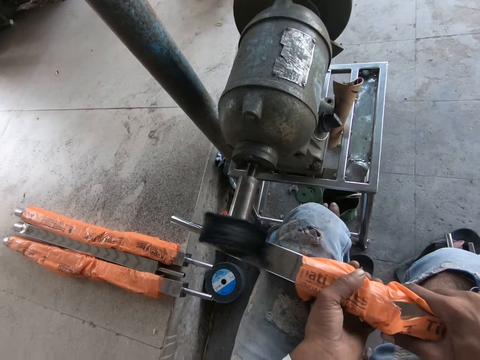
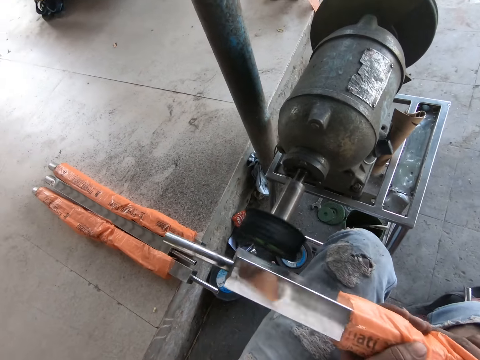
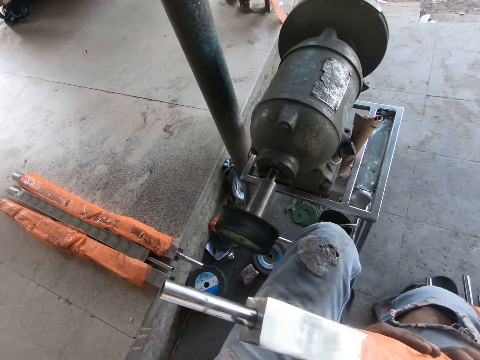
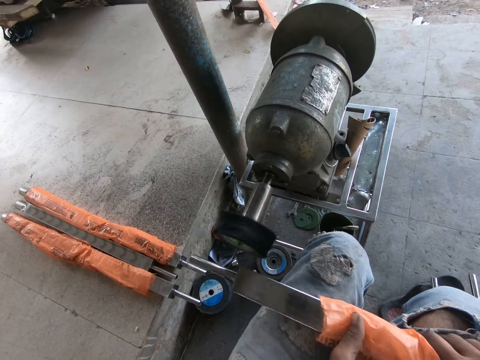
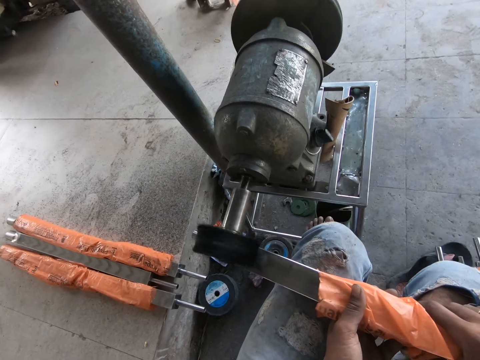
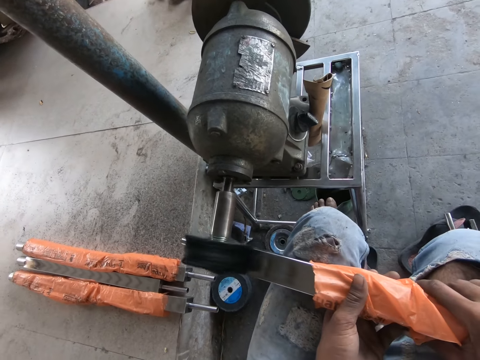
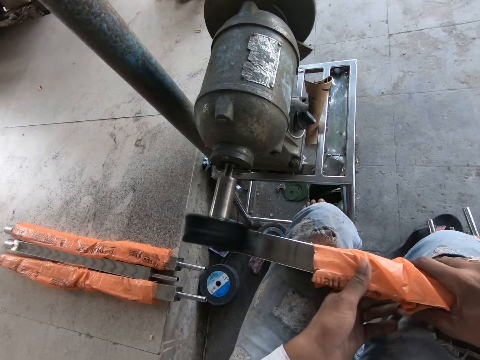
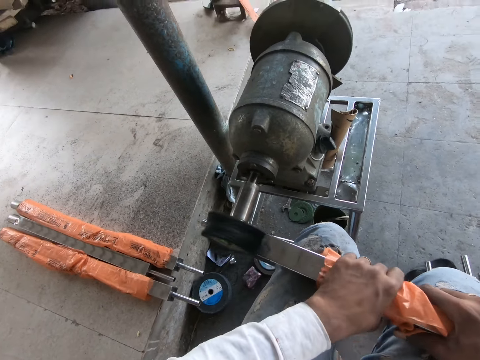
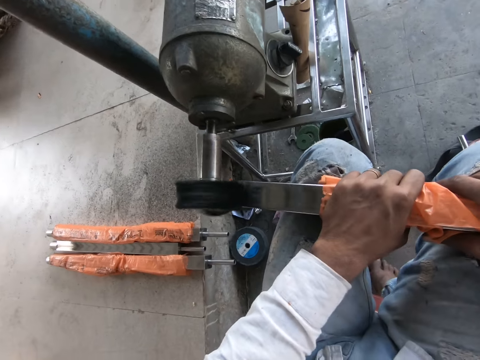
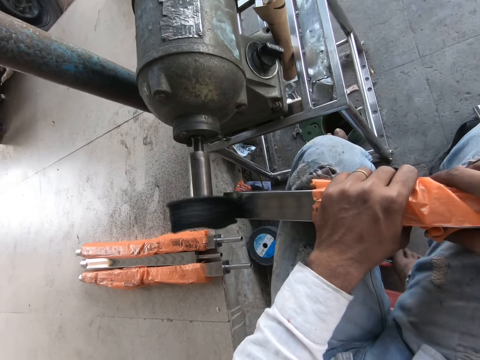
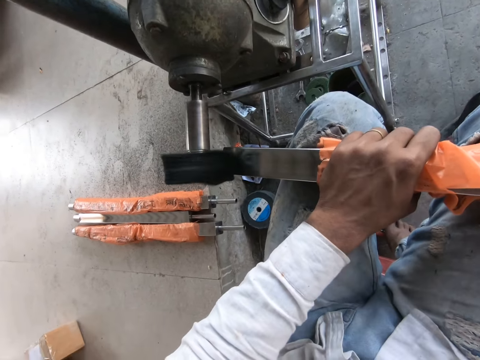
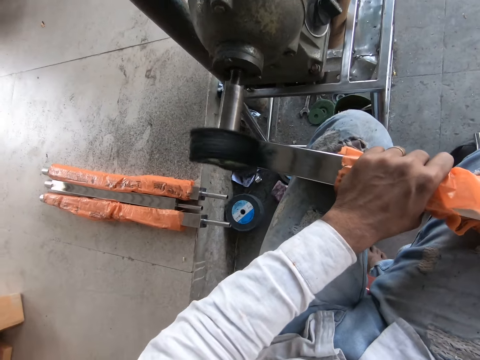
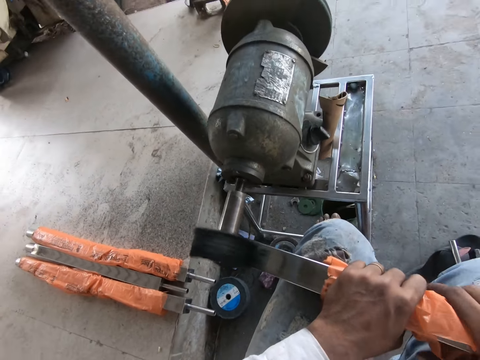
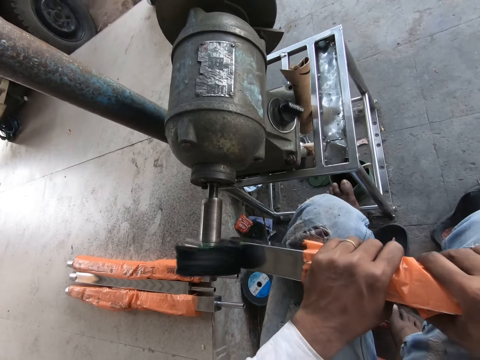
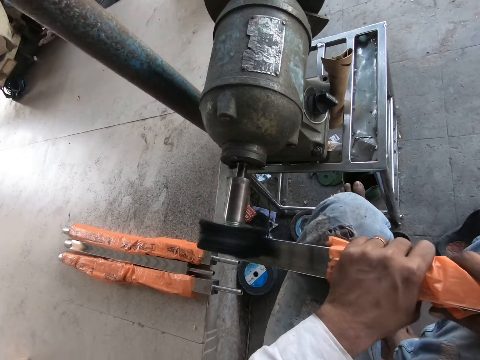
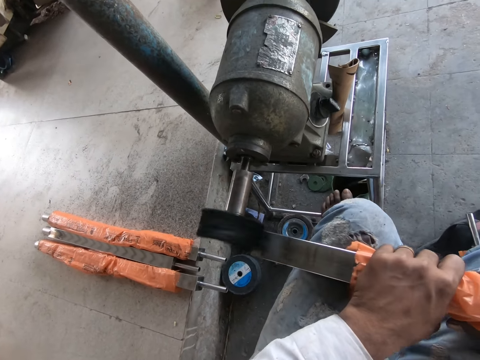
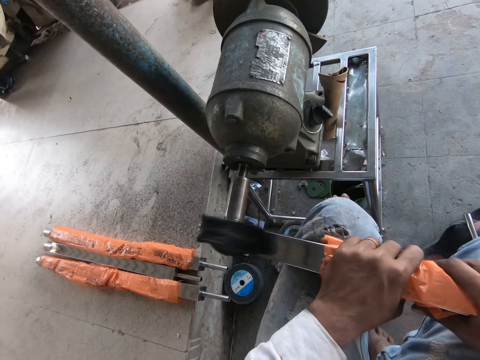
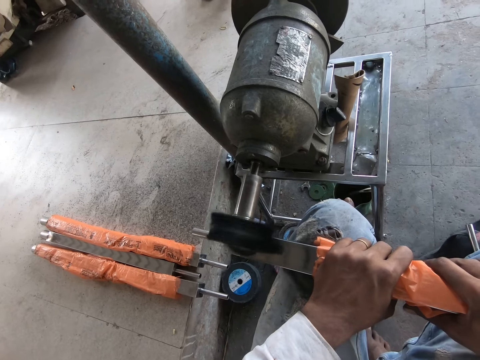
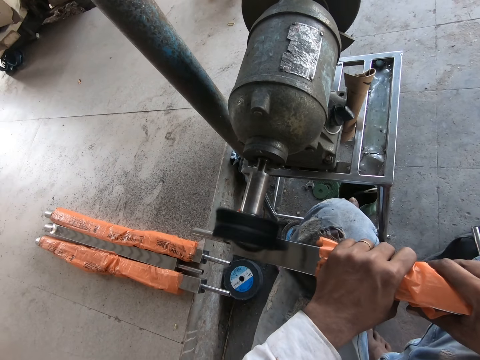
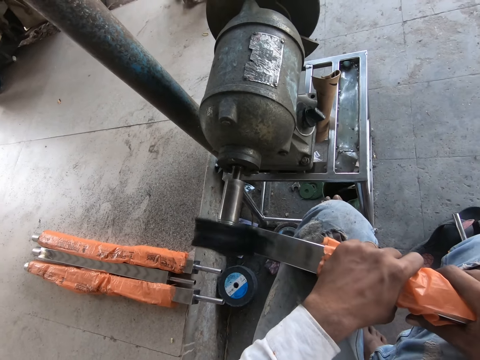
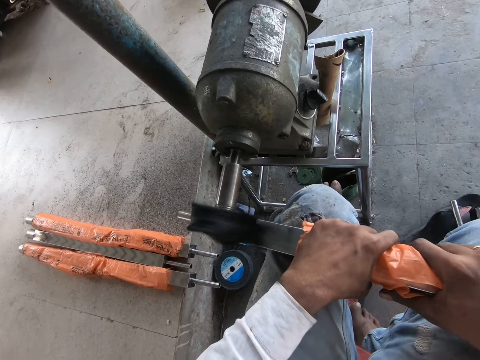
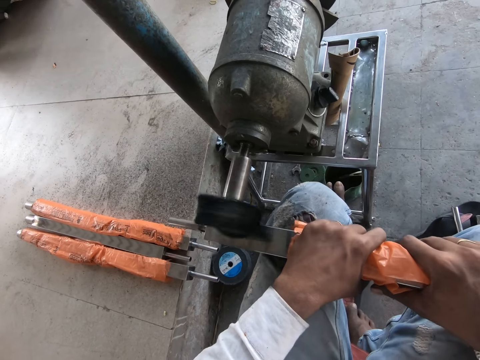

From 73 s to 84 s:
The camera wearer checks the steel rod in both hands. He files the steel rod in his hands with the steel filing machine on the floor.

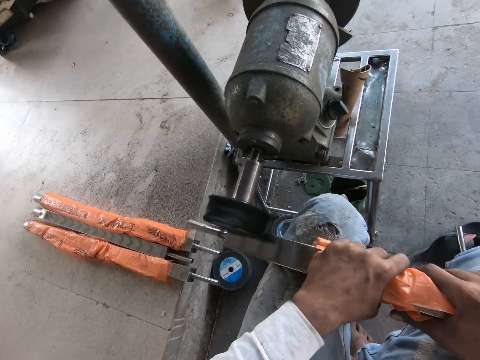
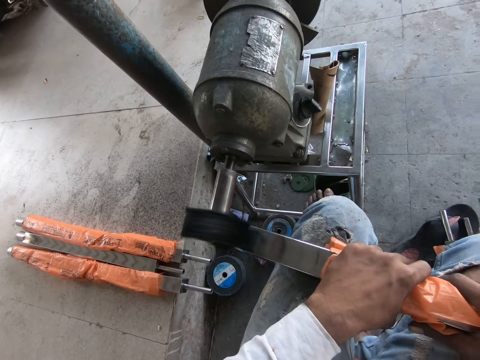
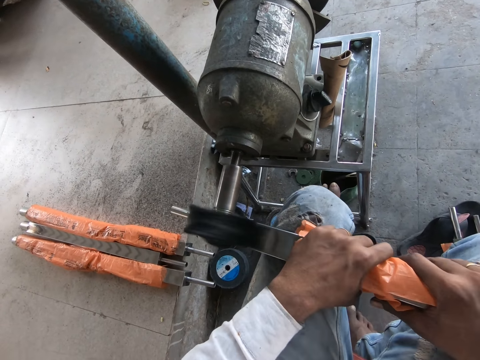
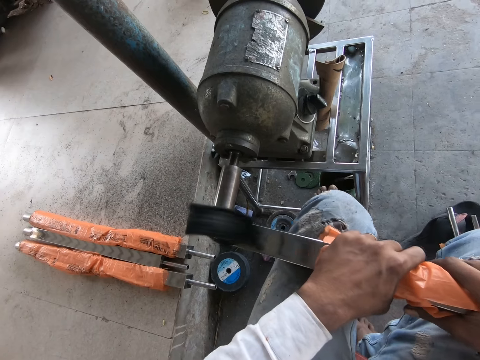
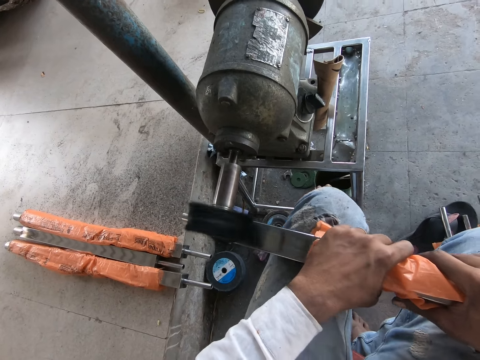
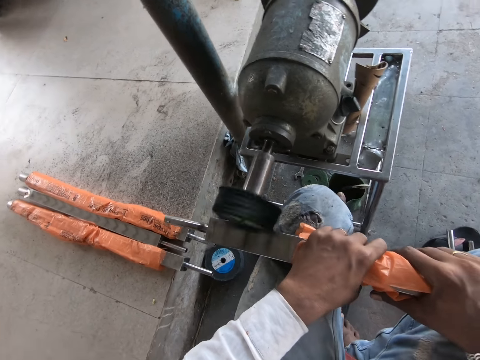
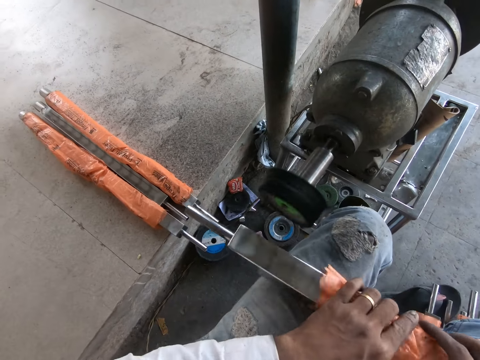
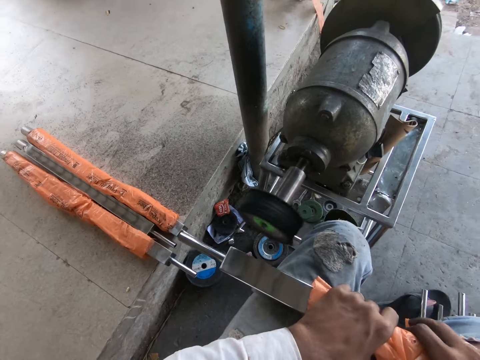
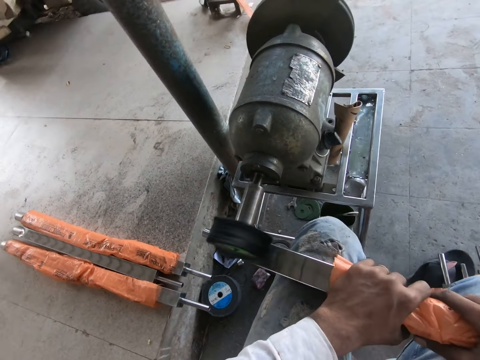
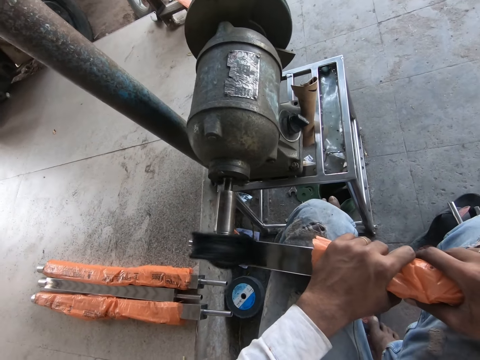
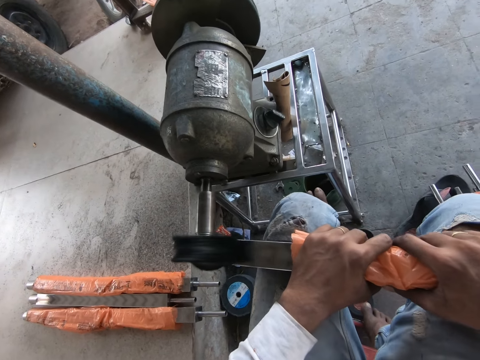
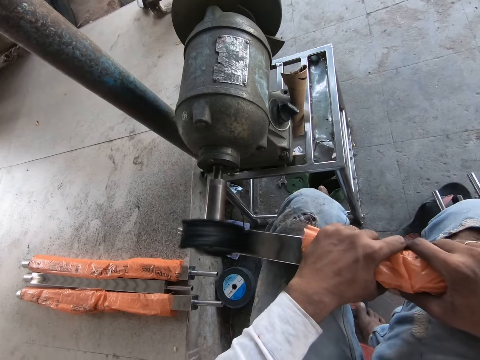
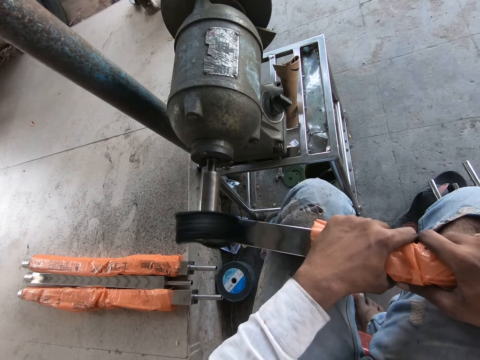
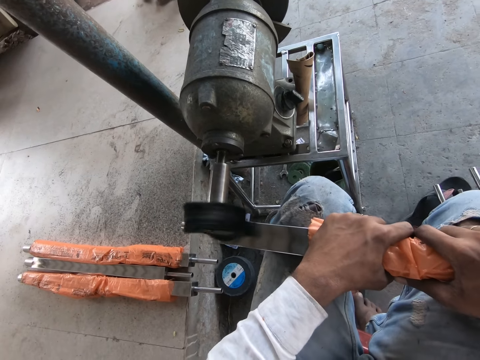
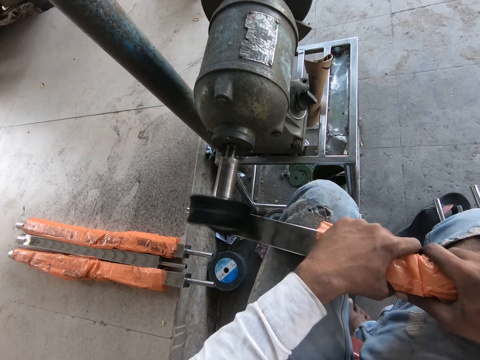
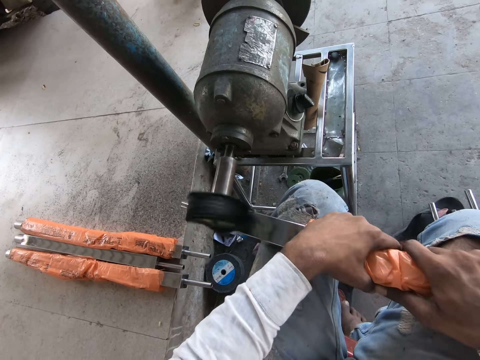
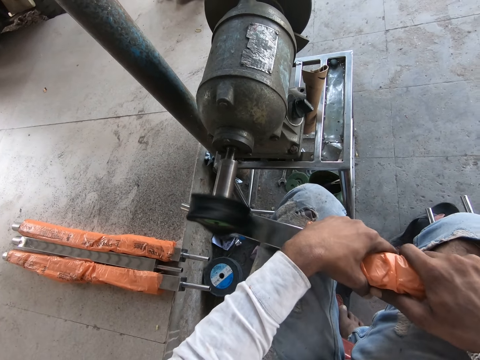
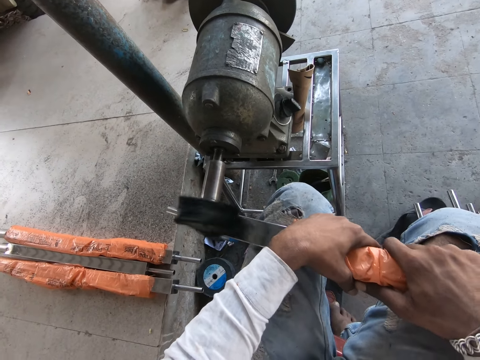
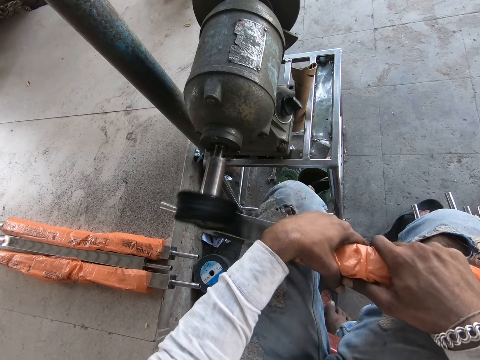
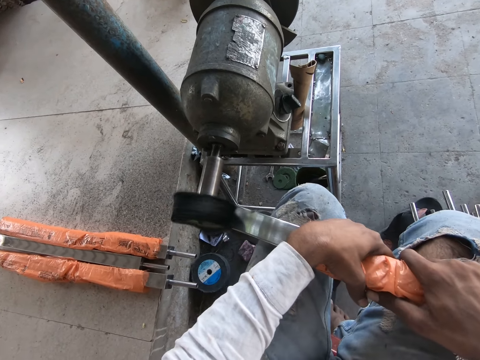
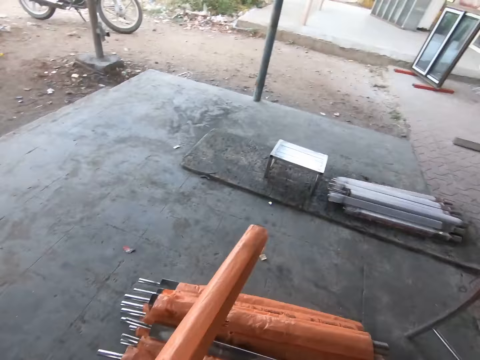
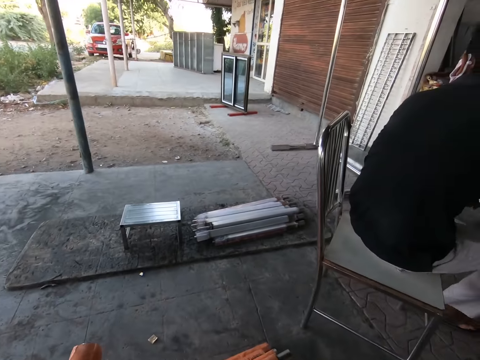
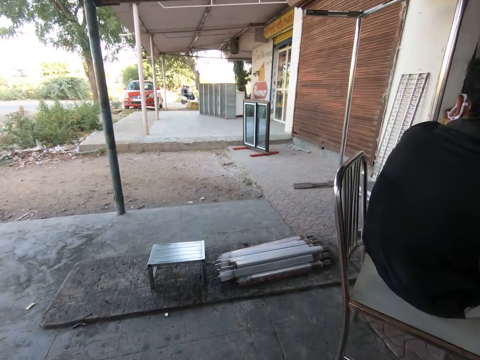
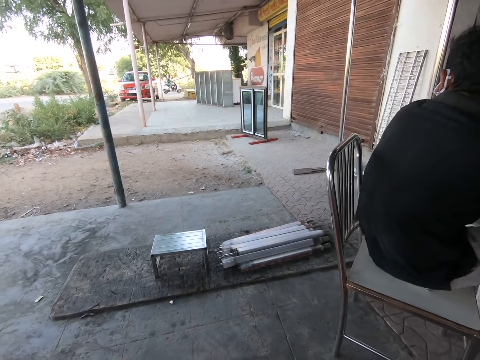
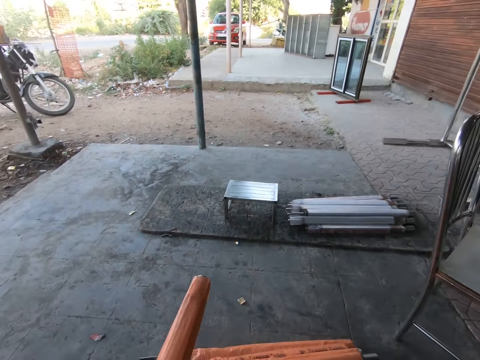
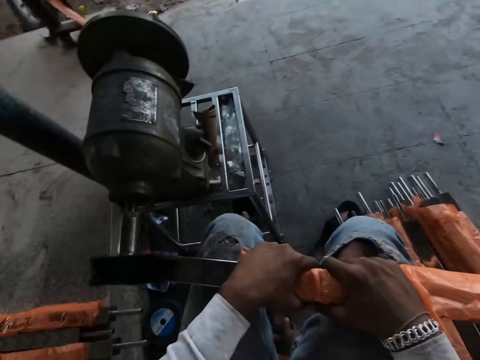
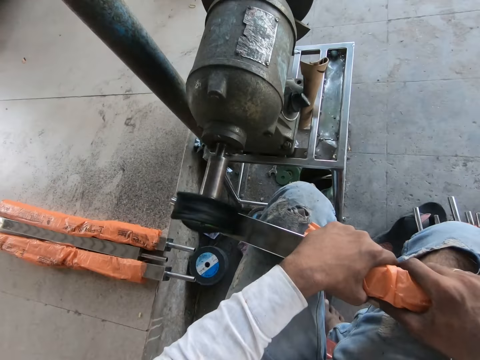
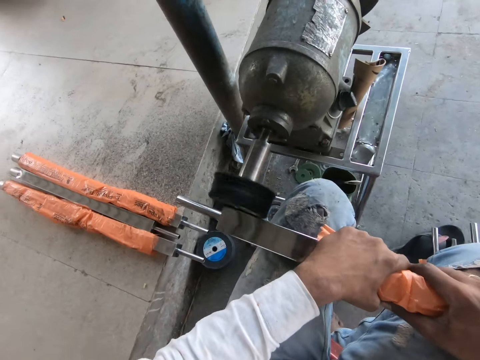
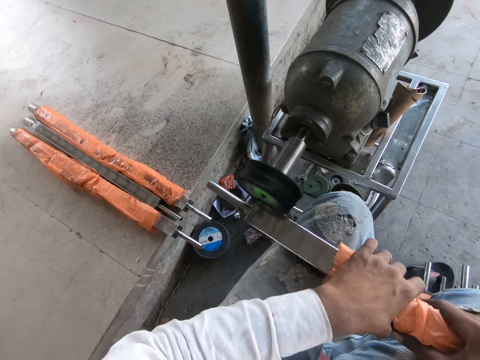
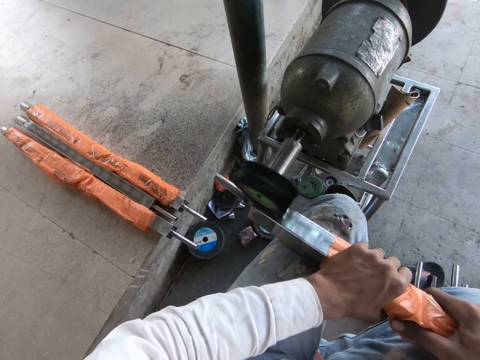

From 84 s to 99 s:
The camera wearer turns the steel rod on his lap with both hands. He files the steel rod in his hands with the steel filing machine on the floor. He looks around. He files the steel rod in his hands with the steel filing machine on the floor.
